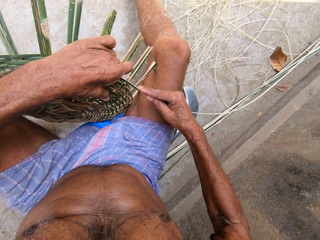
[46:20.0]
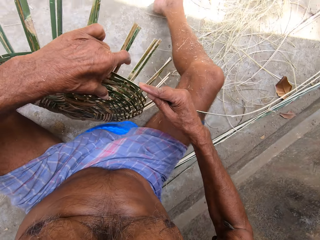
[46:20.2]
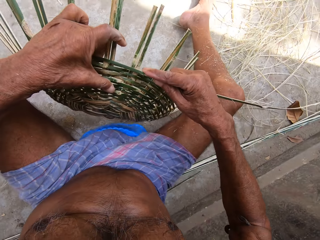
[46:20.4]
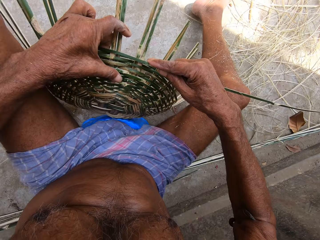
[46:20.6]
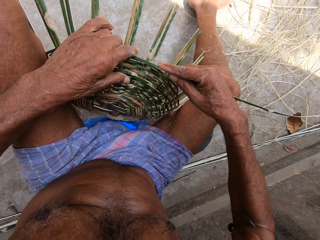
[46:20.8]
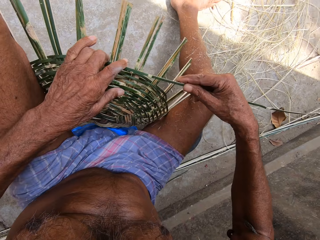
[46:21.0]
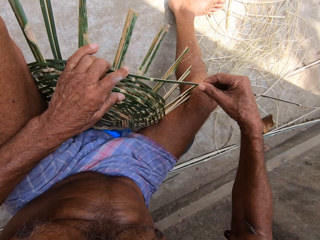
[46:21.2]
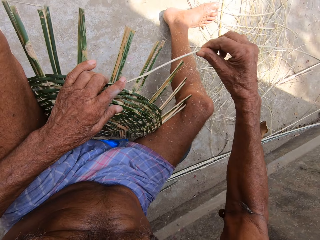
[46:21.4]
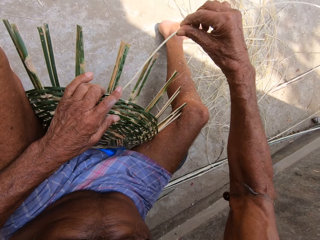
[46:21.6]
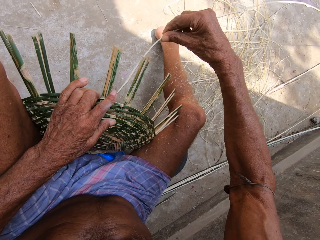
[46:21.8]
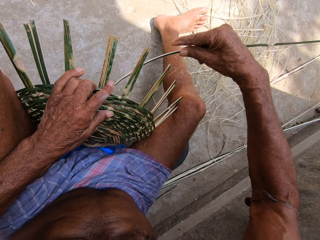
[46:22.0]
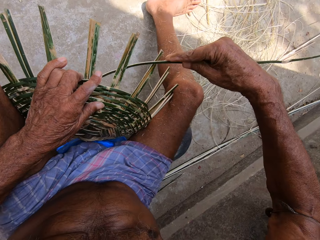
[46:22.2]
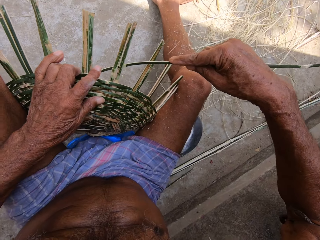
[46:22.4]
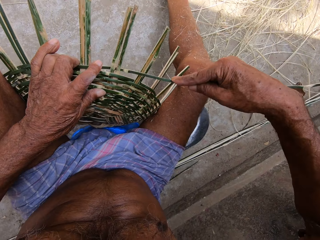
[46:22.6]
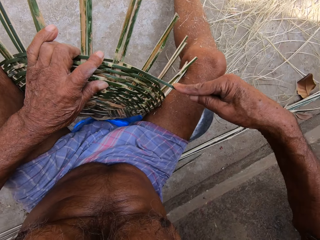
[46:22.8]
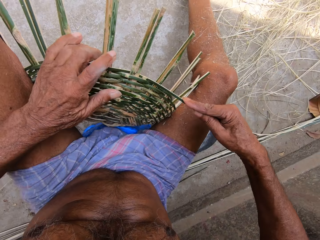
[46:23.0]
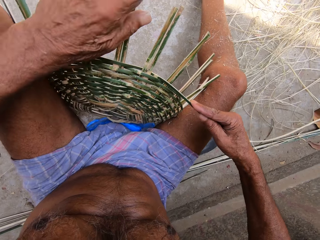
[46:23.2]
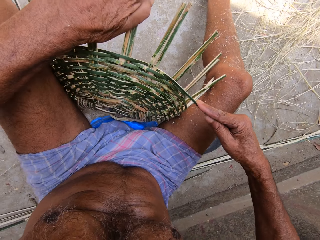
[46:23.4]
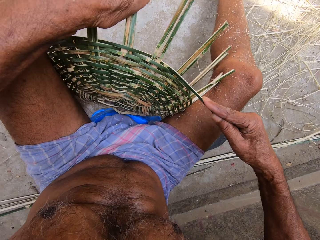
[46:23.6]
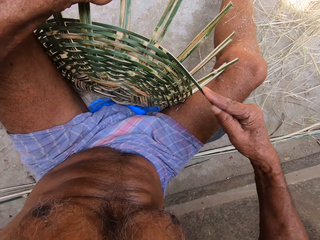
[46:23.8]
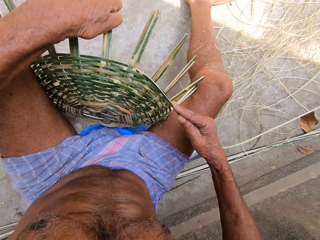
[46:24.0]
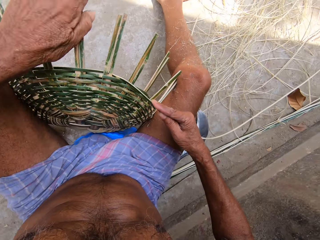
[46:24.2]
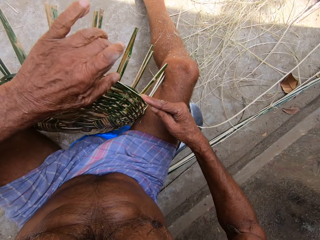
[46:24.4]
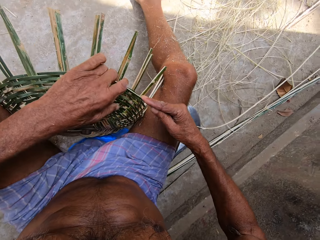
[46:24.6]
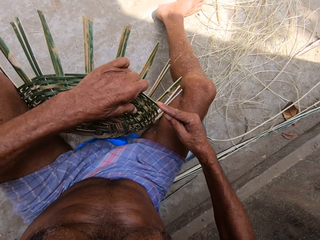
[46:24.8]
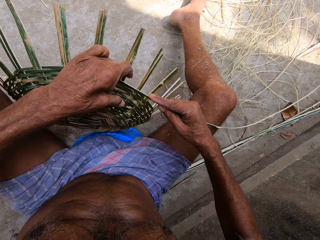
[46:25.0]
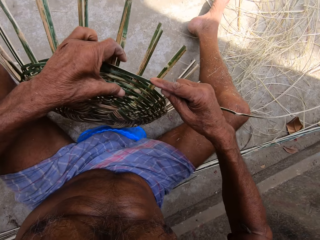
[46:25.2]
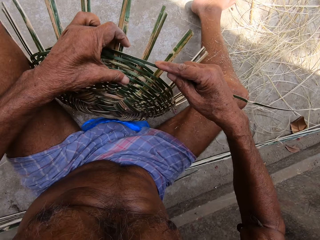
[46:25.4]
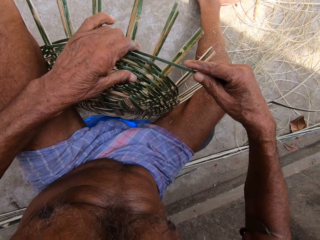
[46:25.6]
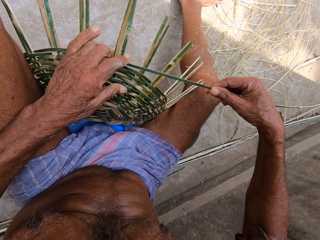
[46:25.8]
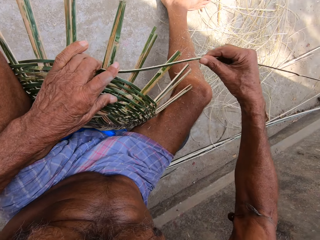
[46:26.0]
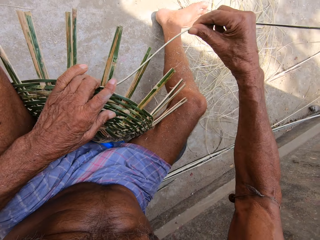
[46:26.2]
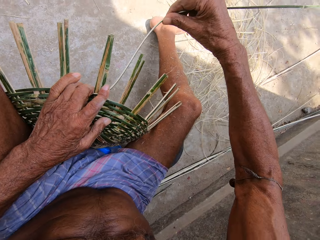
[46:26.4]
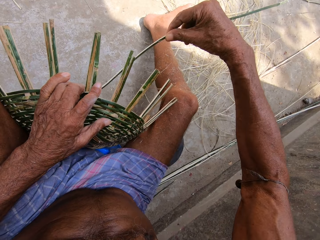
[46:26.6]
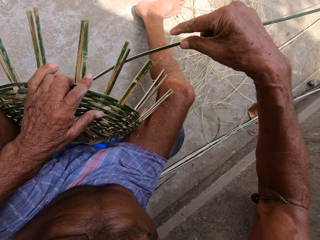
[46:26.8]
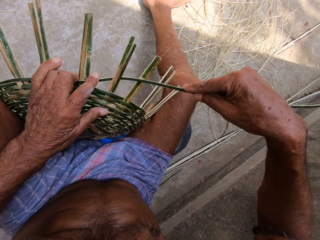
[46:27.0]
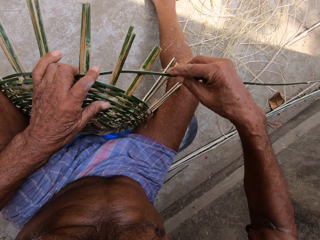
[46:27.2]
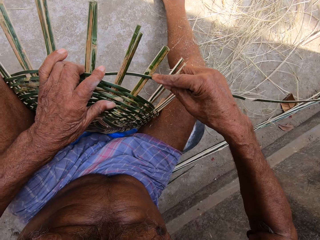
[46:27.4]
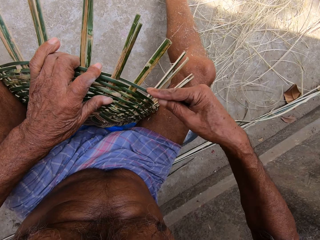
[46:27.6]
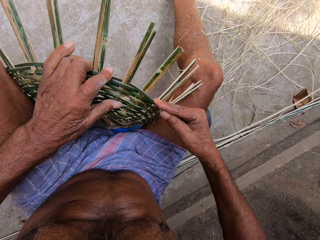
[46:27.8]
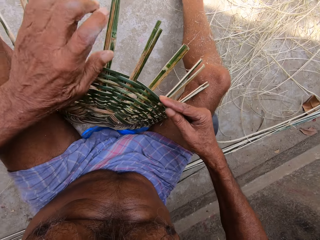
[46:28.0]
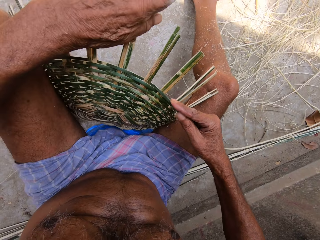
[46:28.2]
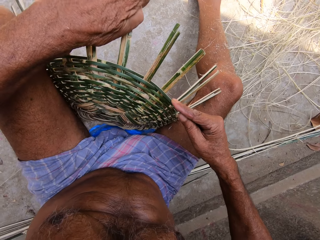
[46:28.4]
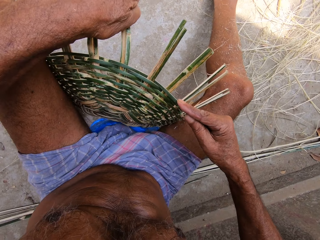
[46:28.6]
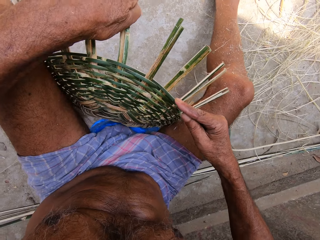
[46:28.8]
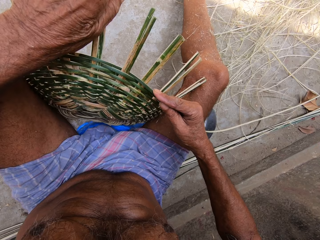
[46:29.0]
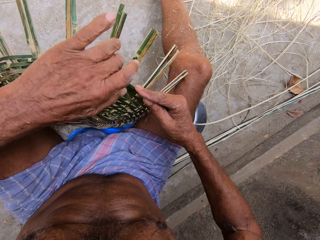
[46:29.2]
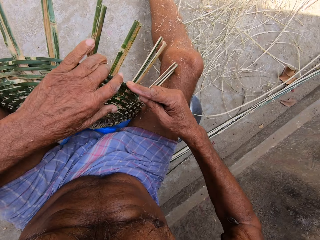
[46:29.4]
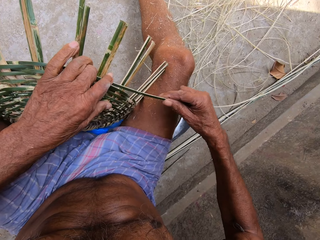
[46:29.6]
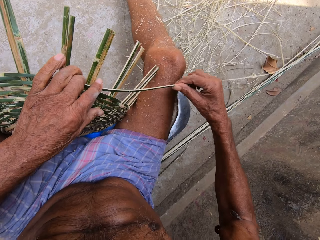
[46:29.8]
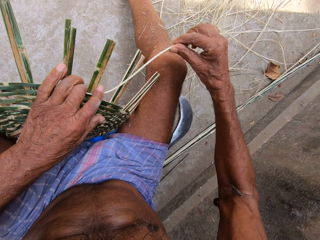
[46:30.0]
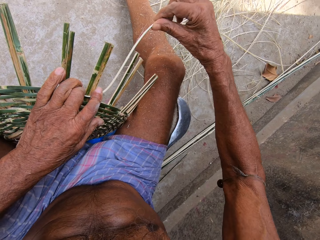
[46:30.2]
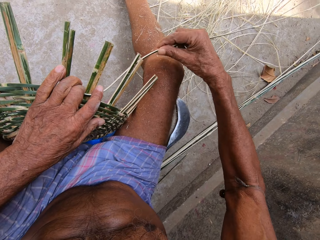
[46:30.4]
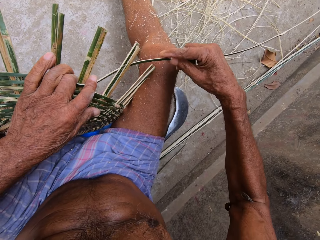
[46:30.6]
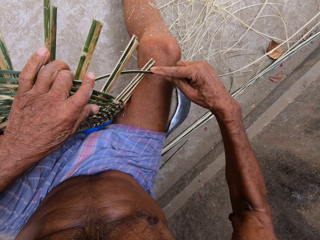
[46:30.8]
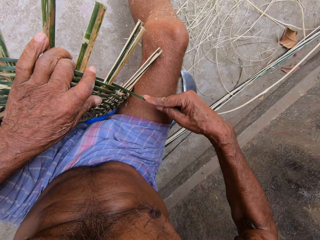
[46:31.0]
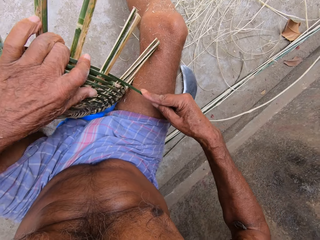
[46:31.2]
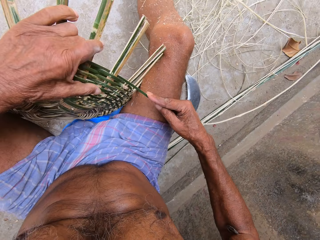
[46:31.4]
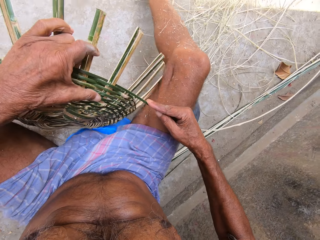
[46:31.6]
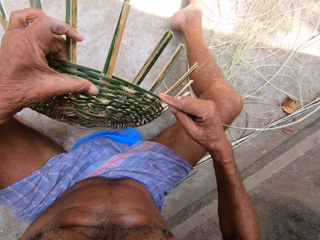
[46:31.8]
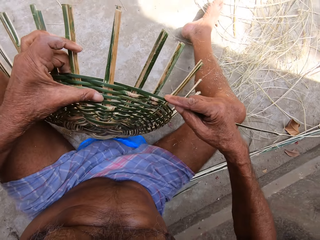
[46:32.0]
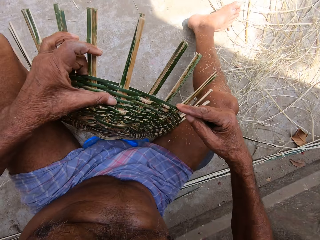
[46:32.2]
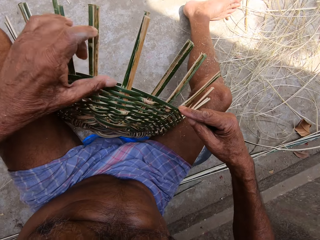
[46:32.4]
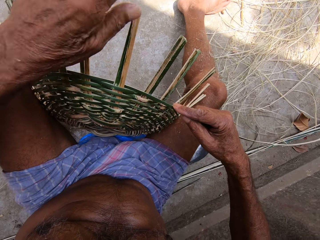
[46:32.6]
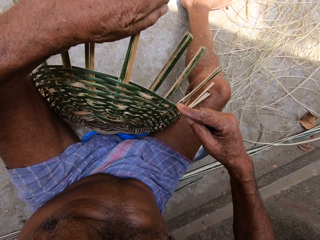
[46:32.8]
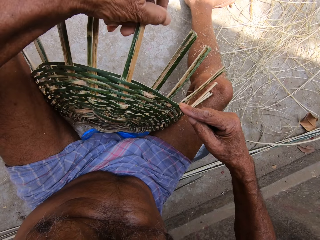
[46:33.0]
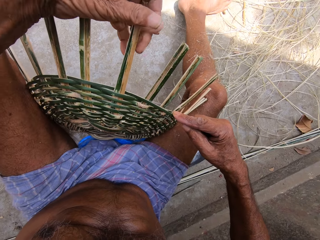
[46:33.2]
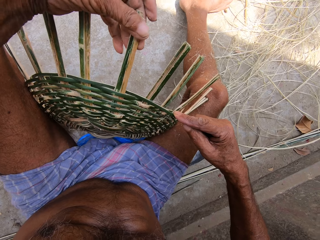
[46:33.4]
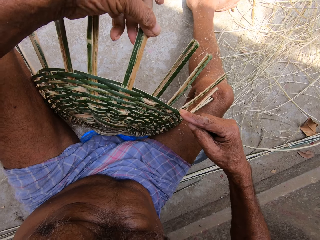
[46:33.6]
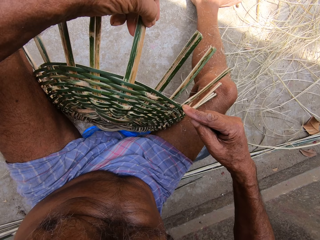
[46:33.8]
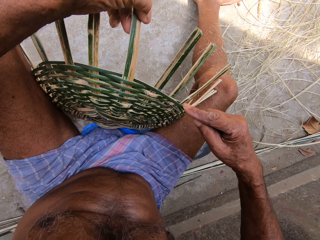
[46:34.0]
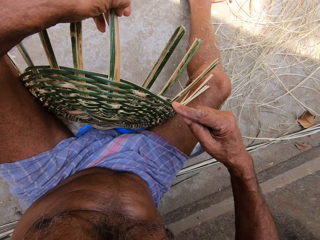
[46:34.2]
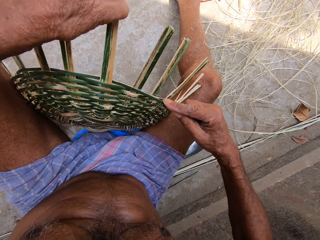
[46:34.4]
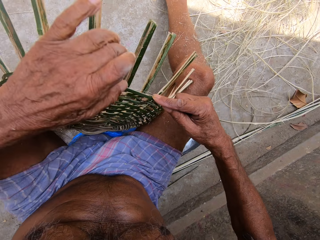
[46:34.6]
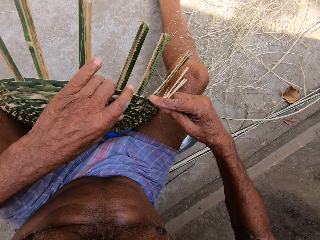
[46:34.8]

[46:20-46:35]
The camera wearer turns the basket with his left hand. He weaves the basket with the bamboo strip in both hands. He bends the bamboo strip of the basket with his left hand. He turns the basket with his left hand. He weaves the basket with the bamboo strip in both hands. He bends bamboo strips of the basket with his left hand. He weaves the basket with the bamboo strip in both hands. He turns the basket with his left hand. He bends the bamboo strips of the basket with his left hand. He adjusts the weaves.

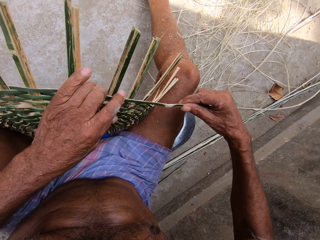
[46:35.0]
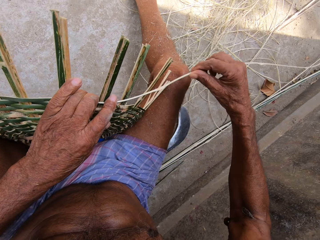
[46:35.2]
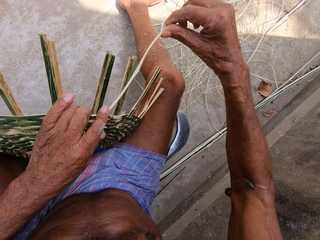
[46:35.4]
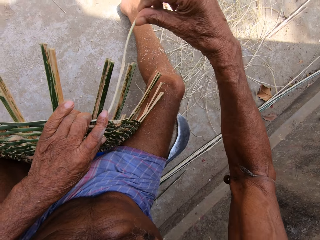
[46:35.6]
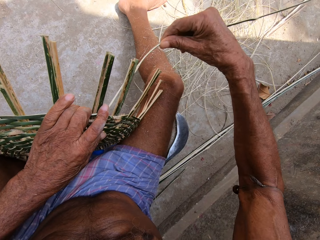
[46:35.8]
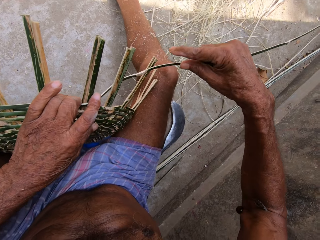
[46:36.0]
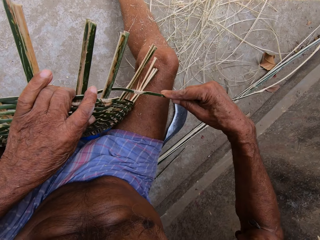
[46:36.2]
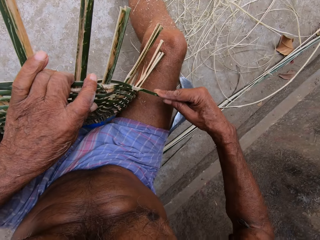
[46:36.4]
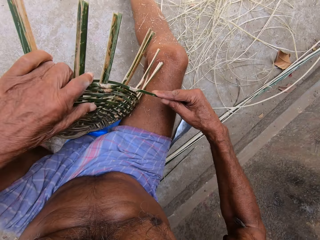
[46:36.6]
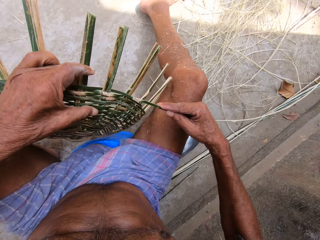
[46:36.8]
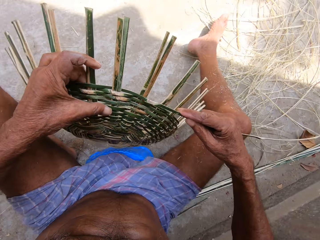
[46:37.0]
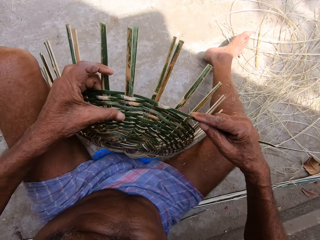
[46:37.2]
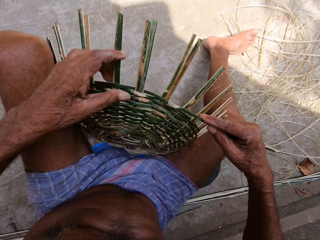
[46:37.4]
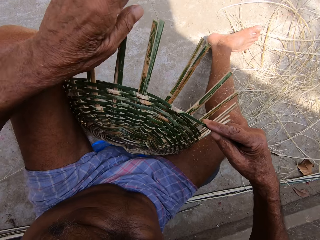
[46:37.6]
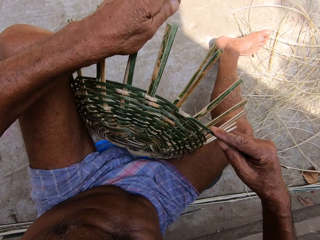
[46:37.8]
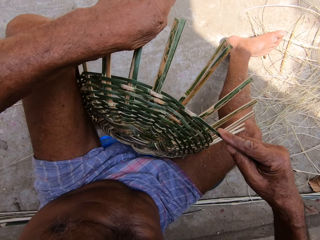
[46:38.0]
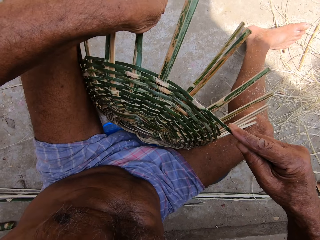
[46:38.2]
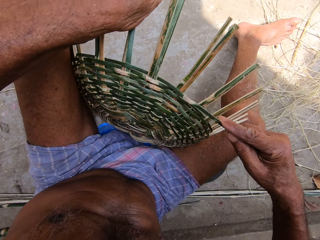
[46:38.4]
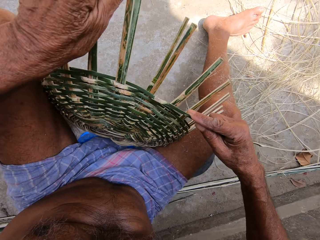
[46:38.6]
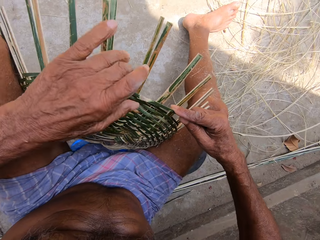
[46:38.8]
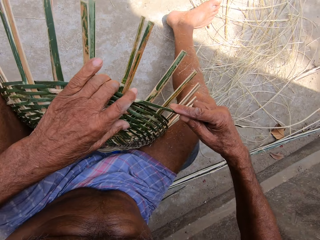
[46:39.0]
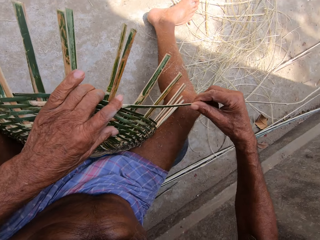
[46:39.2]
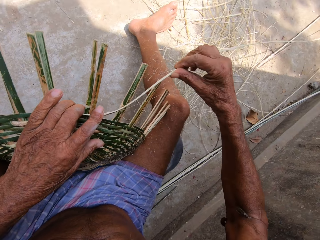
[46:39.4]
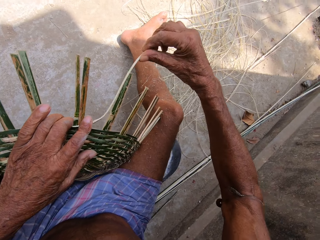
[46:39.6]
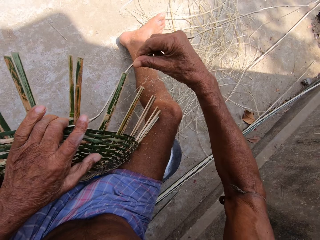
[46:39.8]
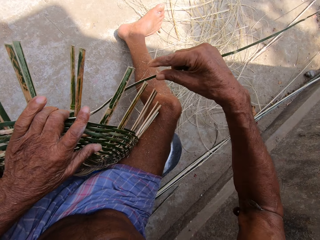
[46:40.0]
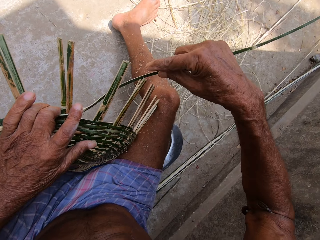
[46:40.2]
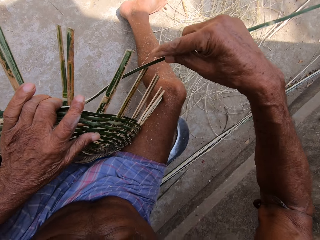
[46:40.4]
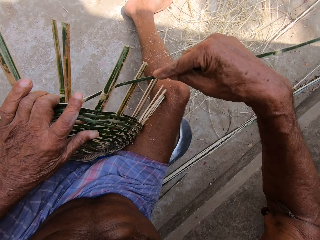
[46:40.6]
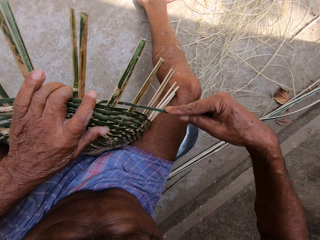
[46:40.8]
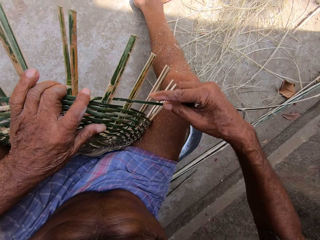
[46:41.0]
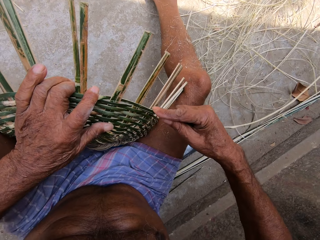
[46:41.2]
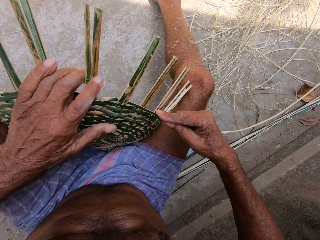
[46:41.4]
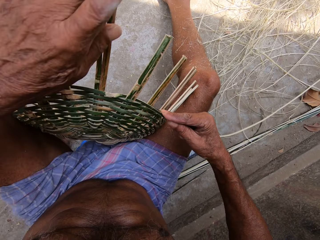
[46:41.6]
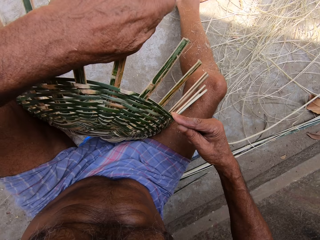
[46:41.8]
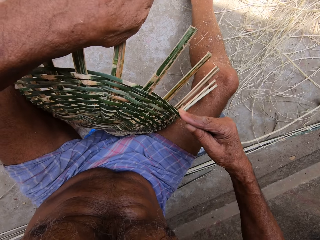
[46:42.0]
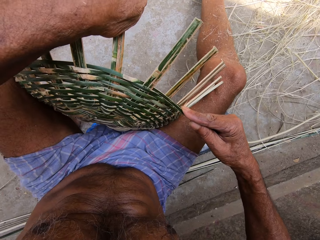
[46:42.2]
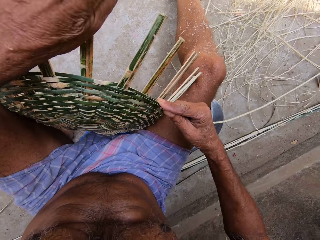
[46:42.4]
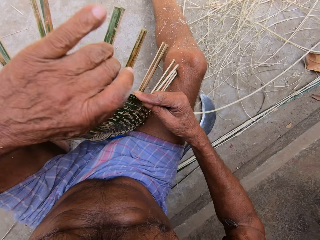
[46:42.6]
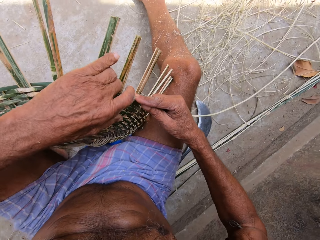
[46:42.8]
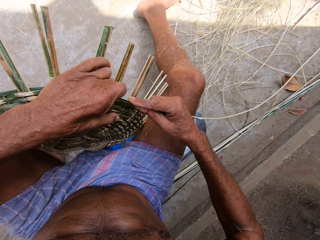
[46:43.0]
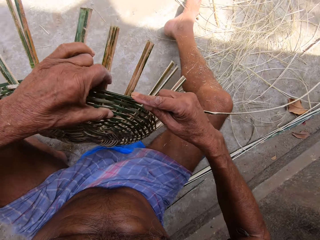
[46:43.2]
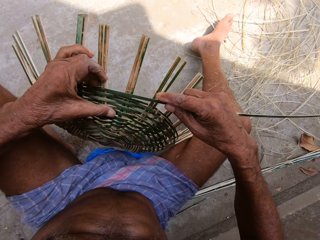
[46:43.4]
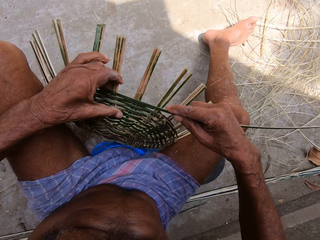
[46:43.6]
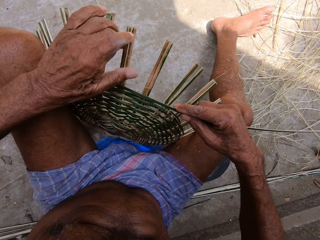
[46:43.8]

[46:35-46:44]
The camera wearer weaves the basket with the bamboo strip in both hands. He turns the basket with his left hand. He bends bamboo strips of the basket with his left hand. He weaves the basket with the bamboo strip in both hands. He bends the bamboo strips of the basket with his left hand. He turns the basket with his left hand.
